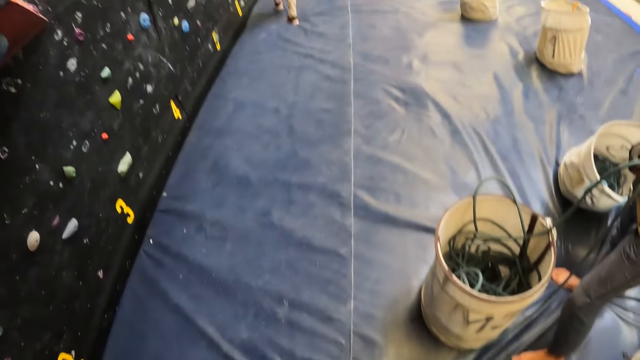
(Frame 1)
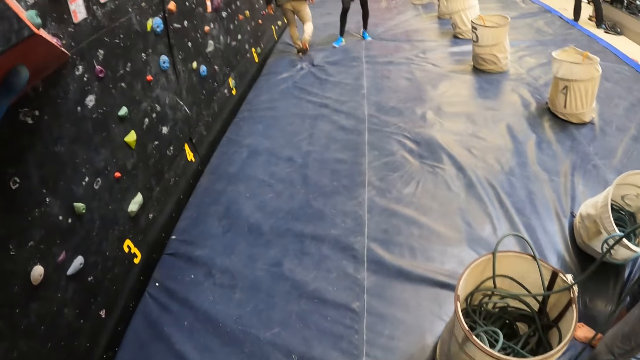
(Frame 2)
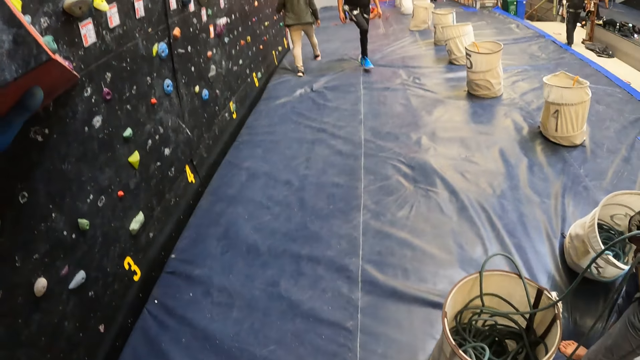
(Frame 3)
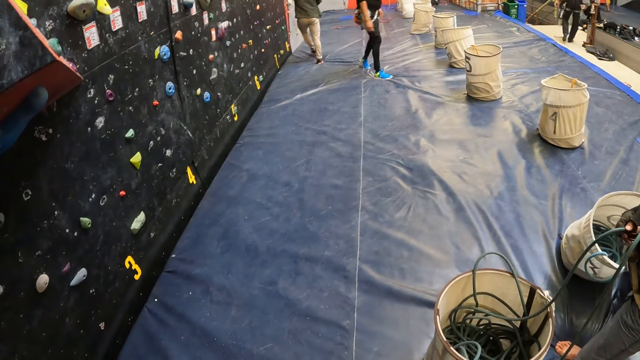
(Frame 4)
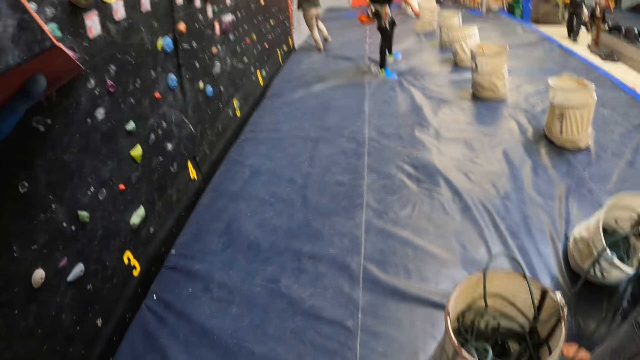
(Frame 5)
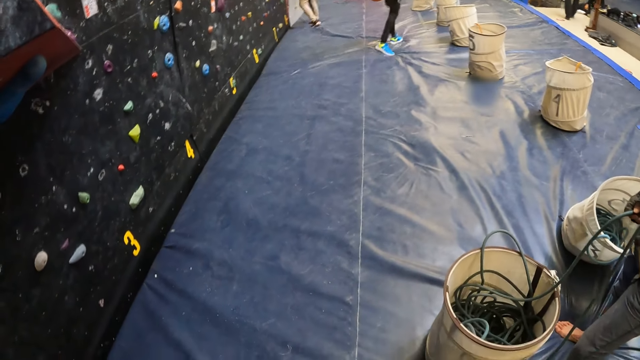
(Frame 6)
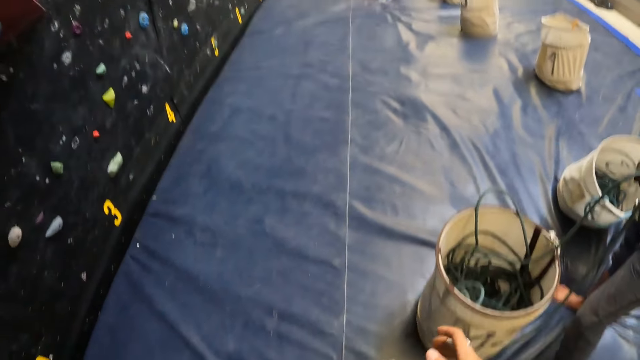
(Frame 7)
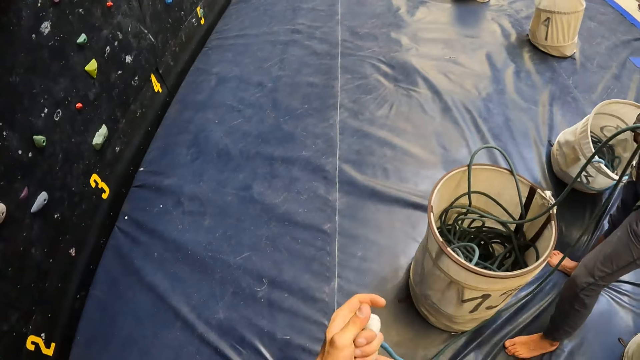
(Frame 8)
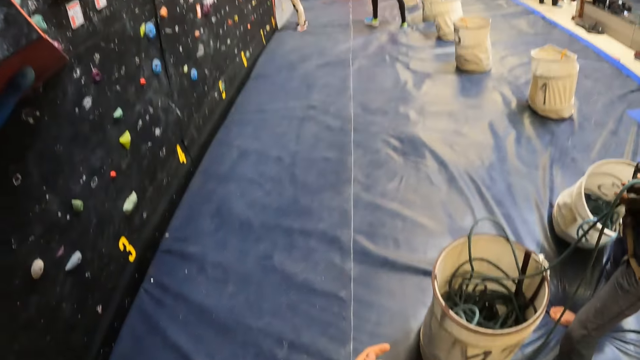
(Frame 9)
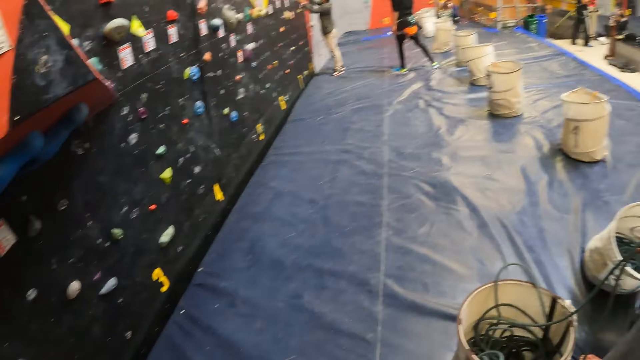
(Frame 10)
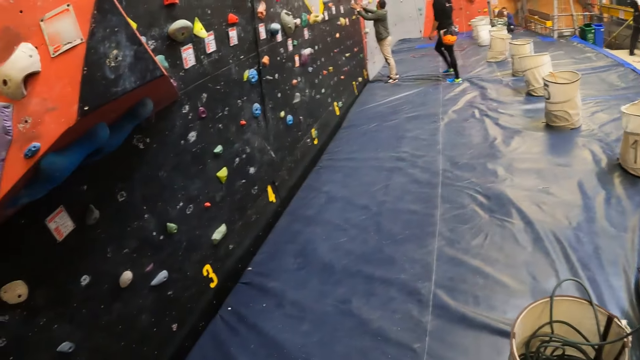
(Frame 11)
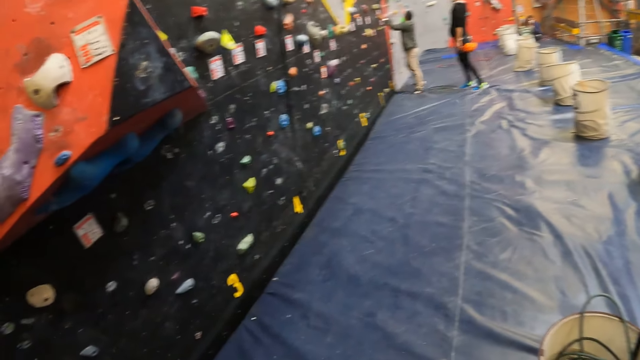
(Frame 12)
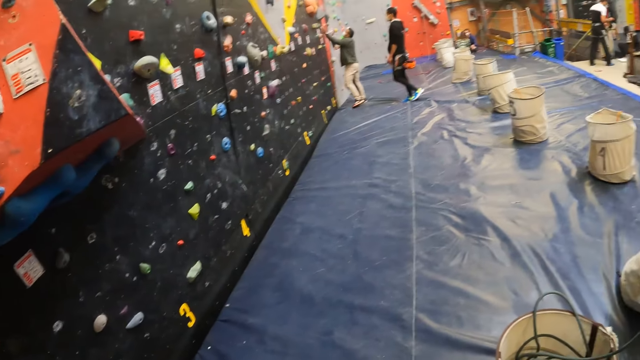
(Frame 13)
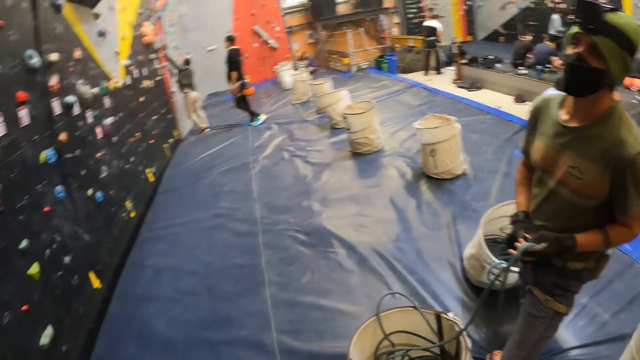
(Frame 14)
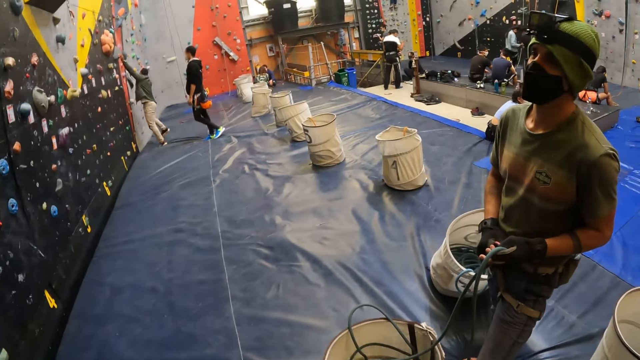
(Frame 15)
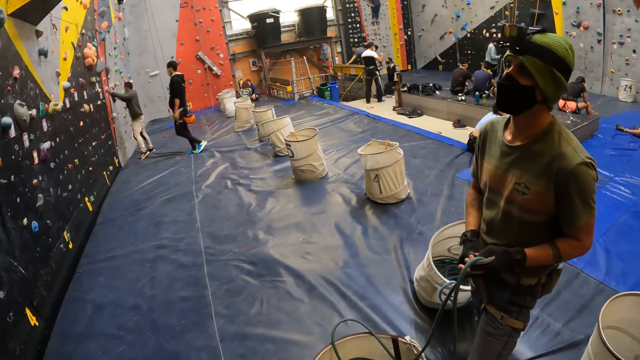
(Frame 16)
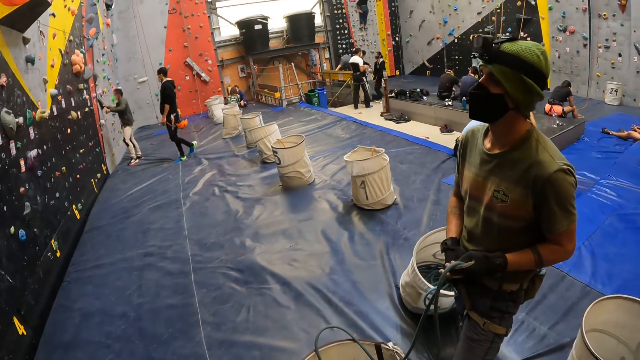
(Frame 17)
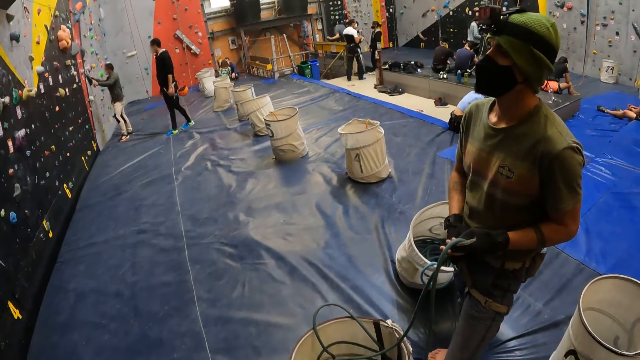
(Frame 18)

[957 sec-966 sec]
The camera wearer looks around. They tie the knot with the climbing rope. They look around.

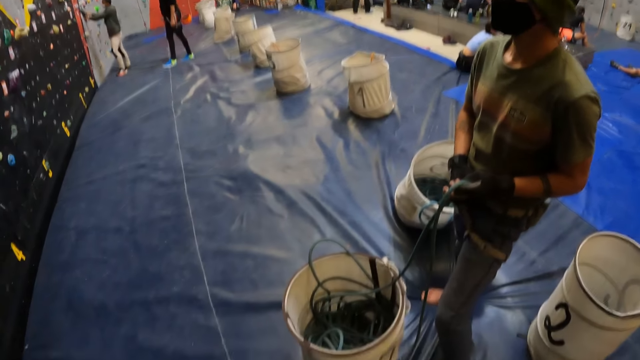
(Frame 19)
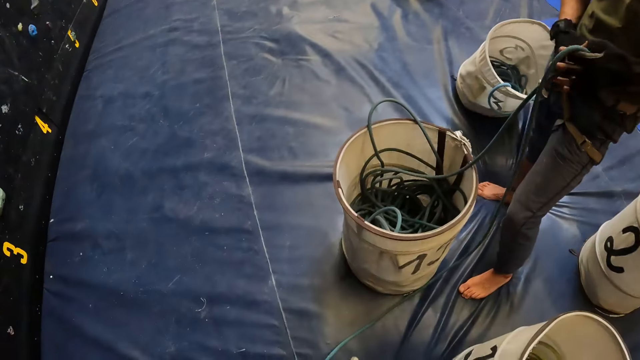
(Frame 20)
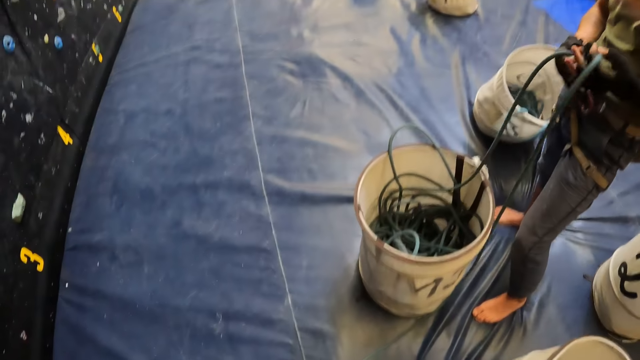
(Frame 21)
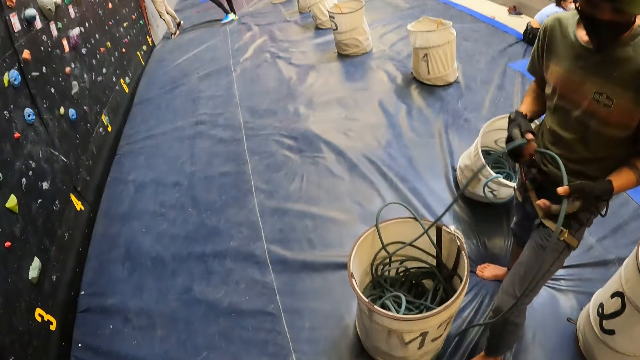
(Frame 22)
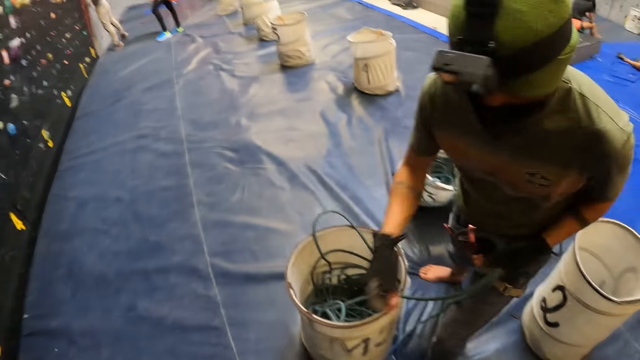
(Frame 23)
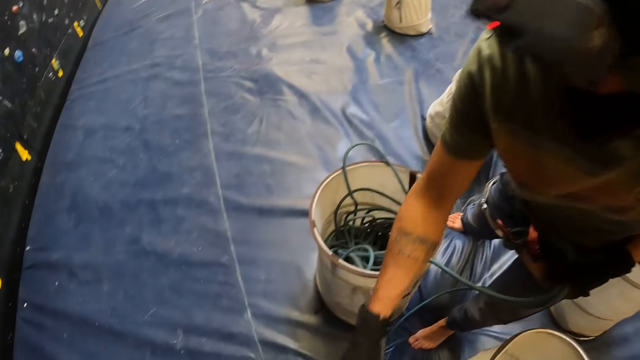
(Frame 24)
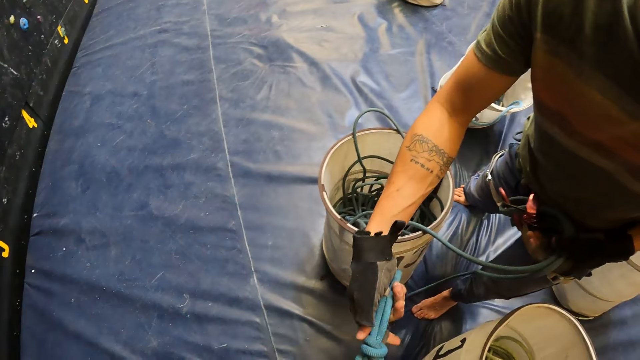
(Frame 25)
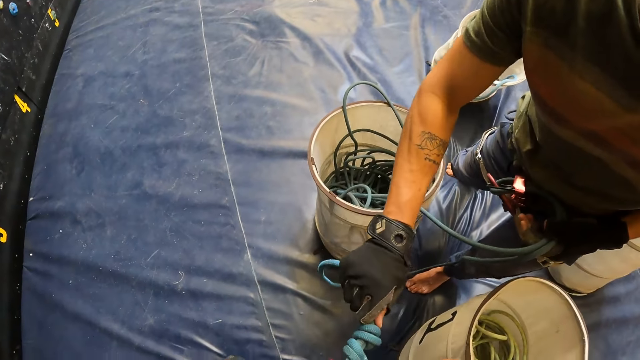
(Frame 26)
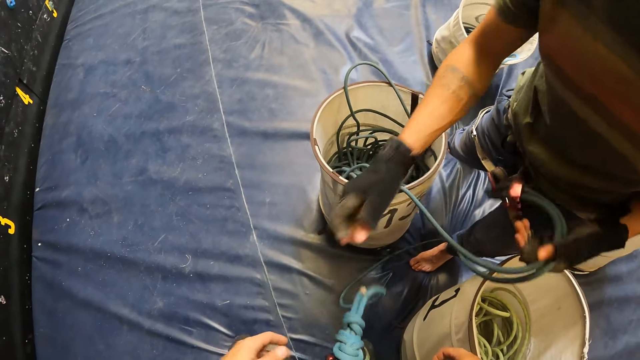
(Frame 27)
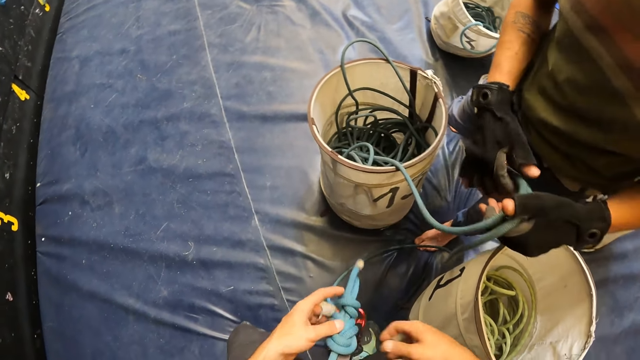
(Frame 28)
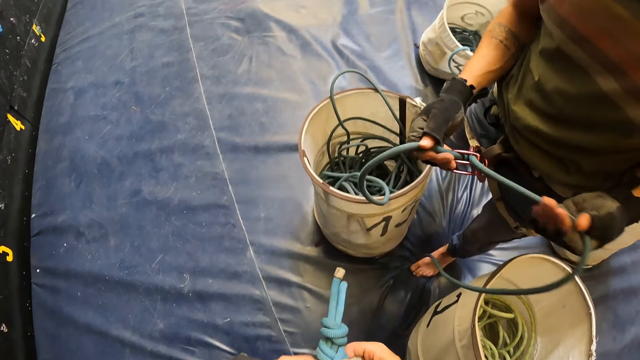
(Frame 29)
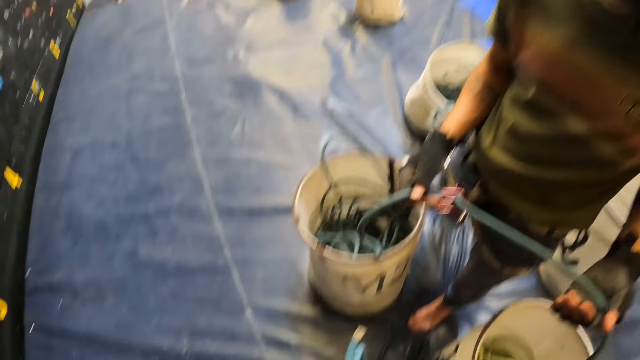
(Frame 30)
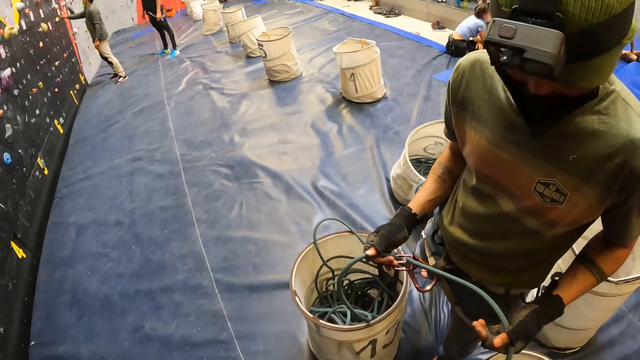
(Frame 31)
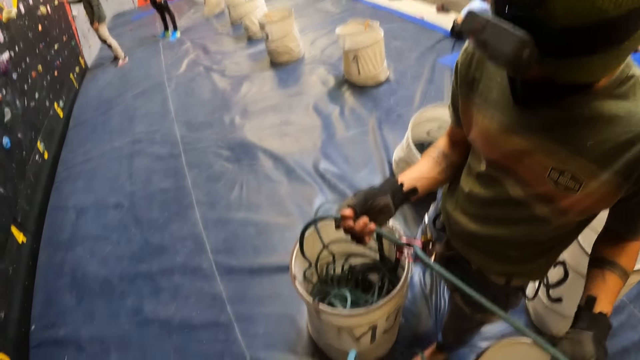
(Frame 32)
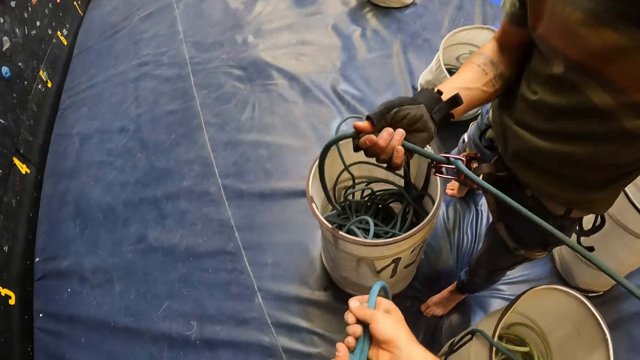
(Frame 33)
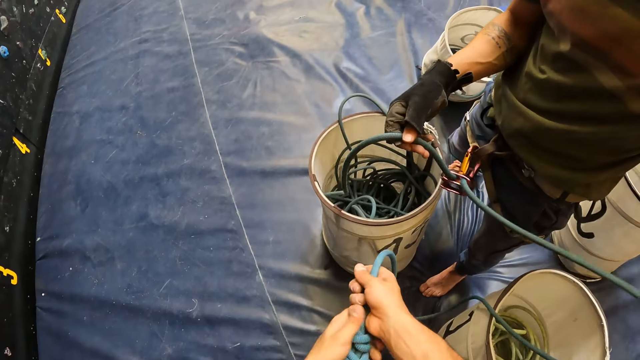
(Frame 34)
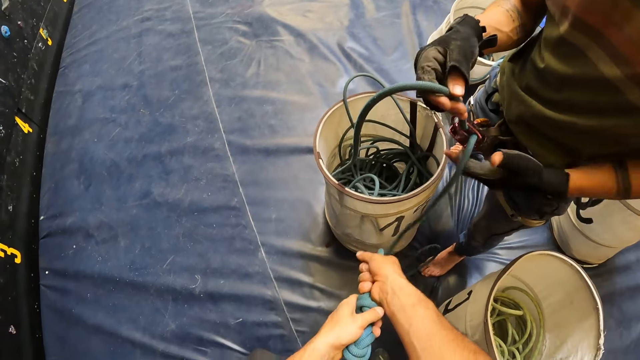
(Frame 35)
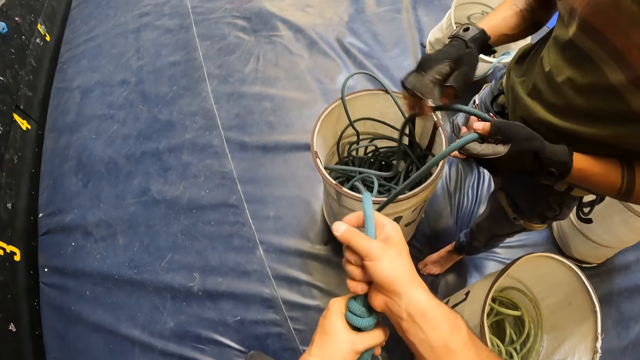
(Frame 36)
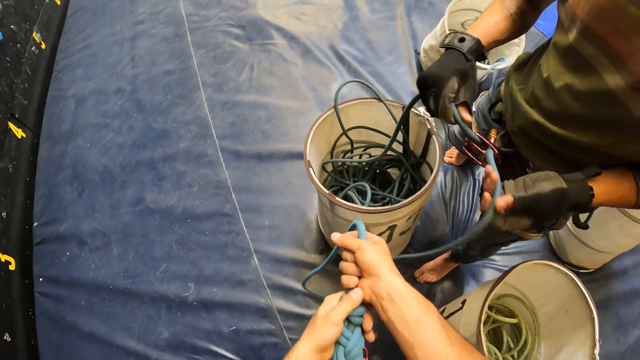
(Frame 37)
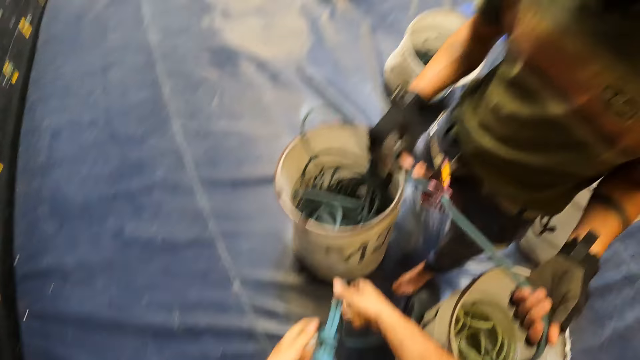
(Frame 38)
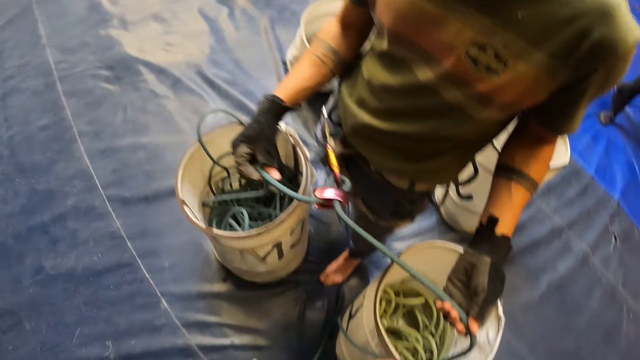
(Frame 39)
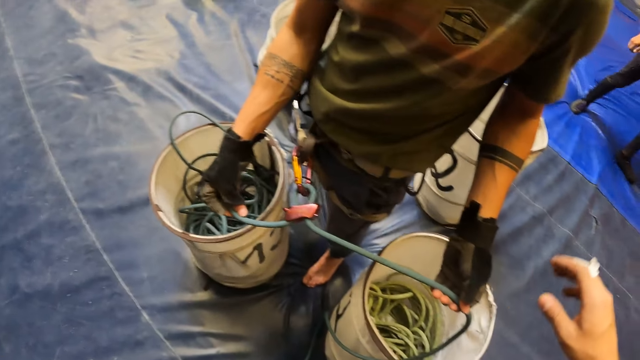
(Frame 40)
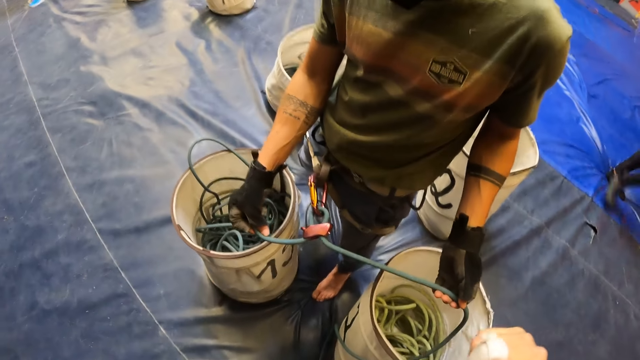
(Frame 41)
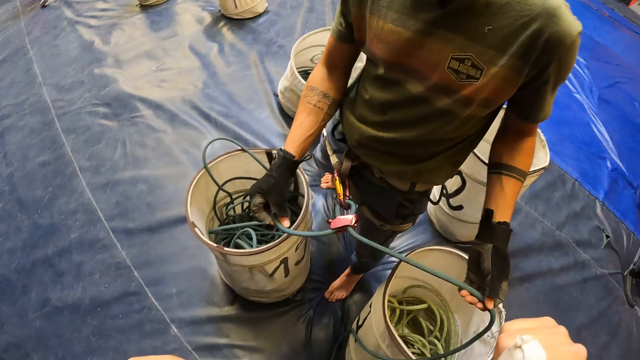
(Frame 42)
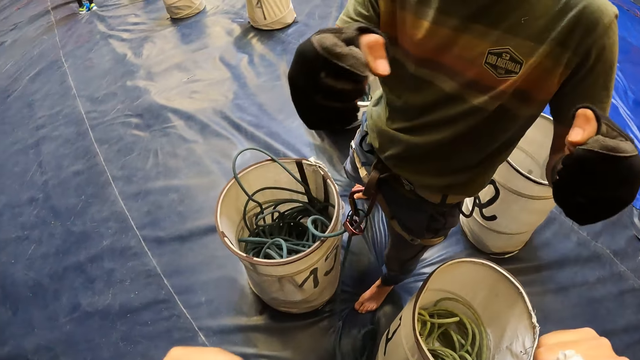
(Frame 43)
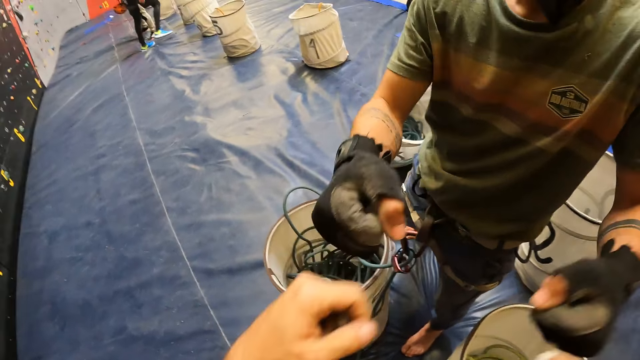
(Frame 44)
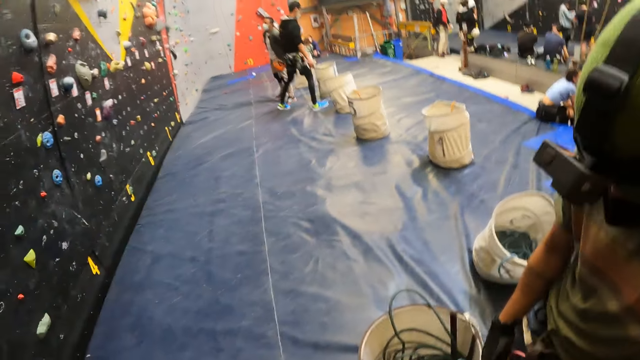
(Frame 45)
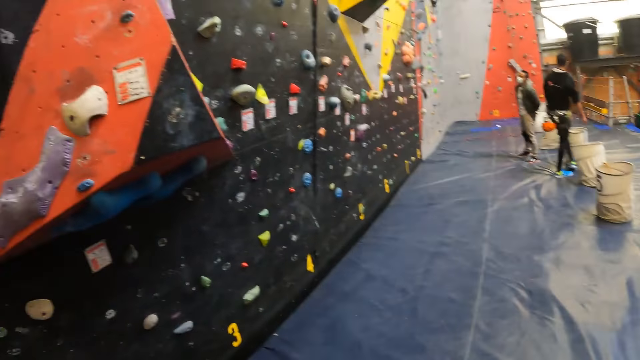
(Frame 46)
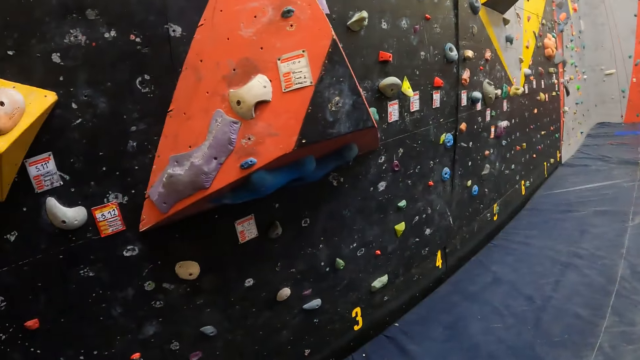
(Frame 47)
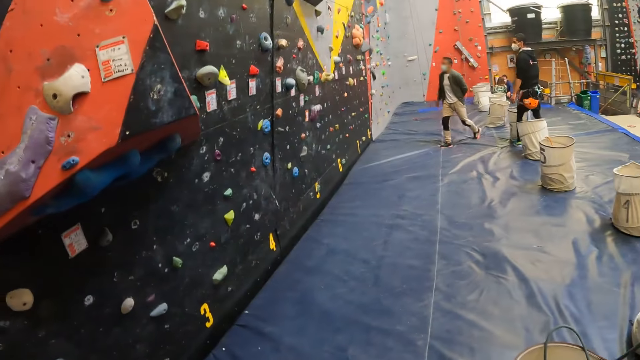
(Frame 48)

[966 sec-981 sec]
A man holds the climbing rope. The man touches the camera wearer's climbing rope. The camera wearer ties the climbing rope. They look around and point away. They punch the man's fists. They interact with the man. They look around.
